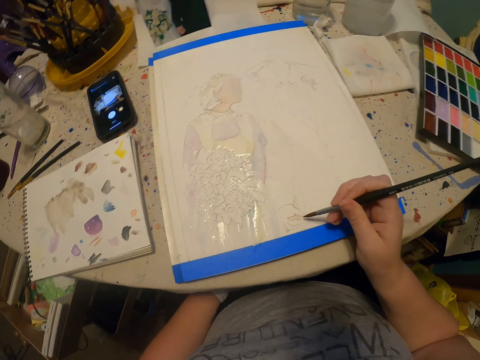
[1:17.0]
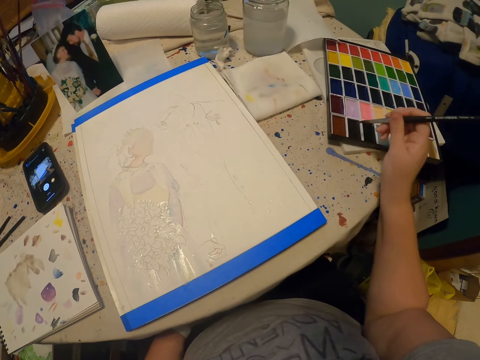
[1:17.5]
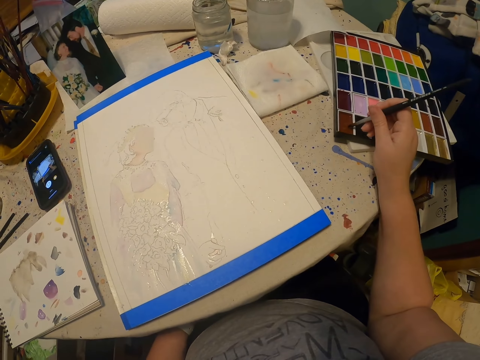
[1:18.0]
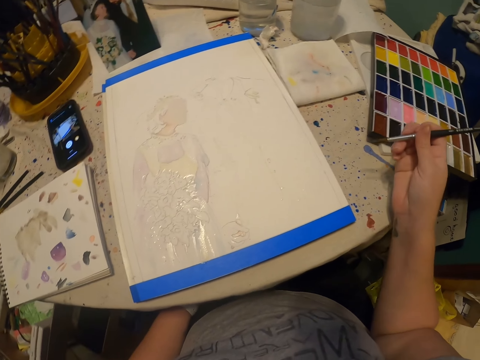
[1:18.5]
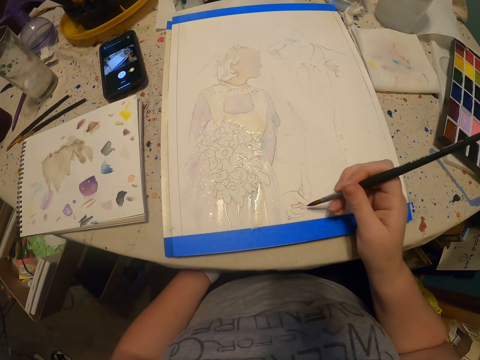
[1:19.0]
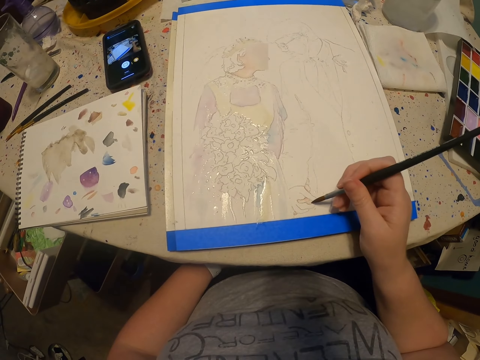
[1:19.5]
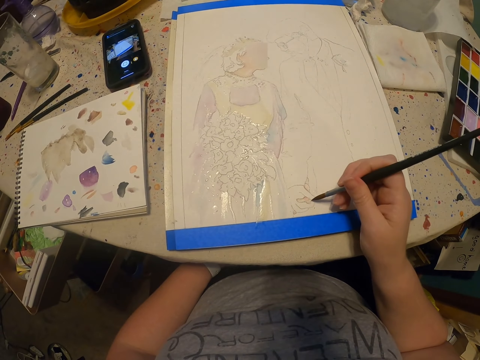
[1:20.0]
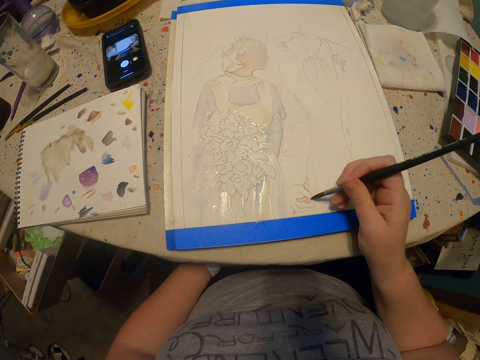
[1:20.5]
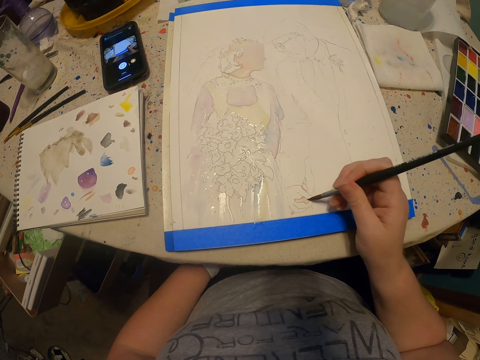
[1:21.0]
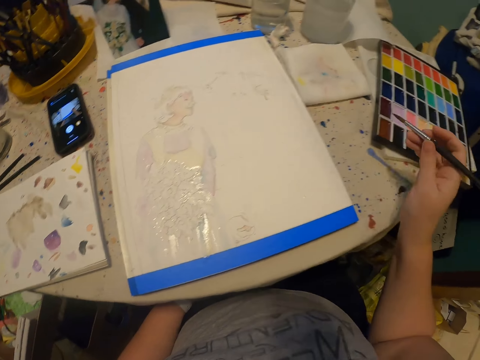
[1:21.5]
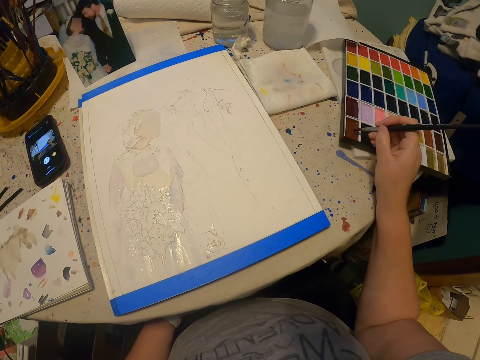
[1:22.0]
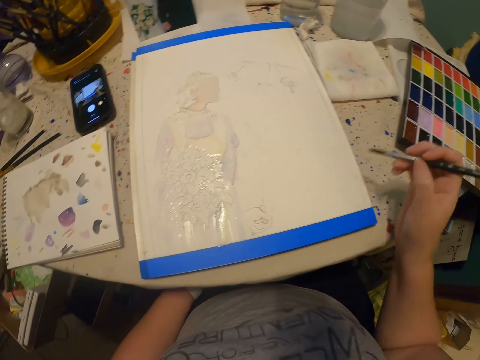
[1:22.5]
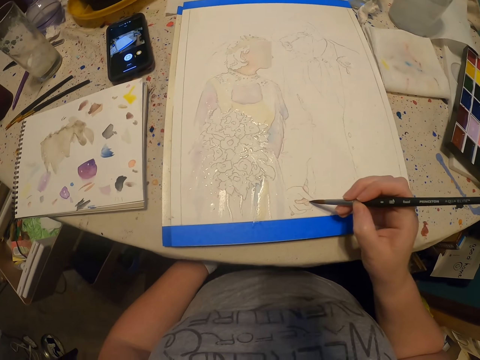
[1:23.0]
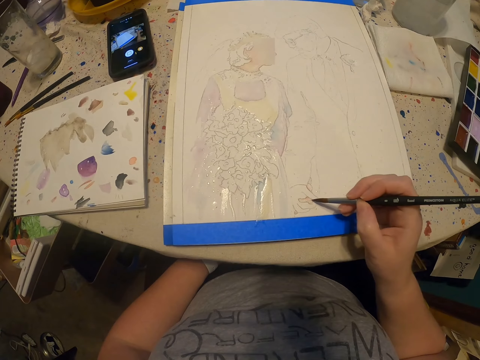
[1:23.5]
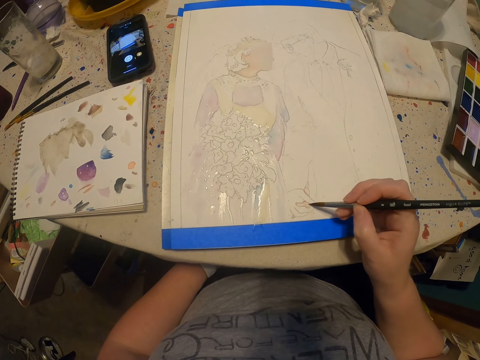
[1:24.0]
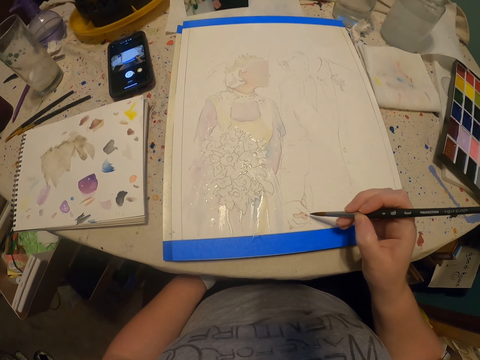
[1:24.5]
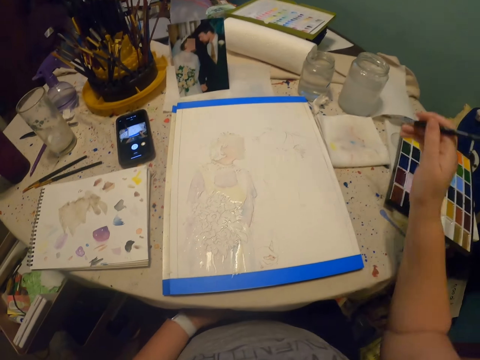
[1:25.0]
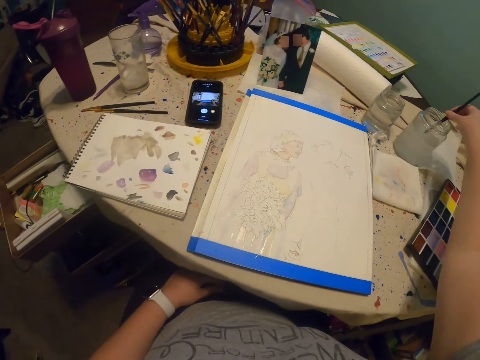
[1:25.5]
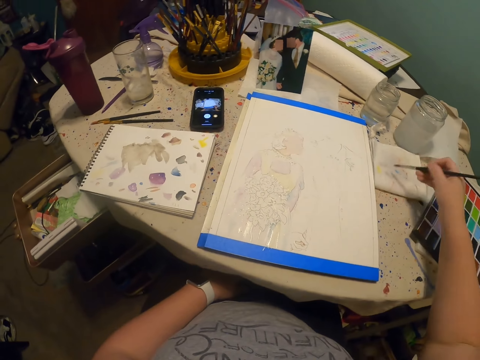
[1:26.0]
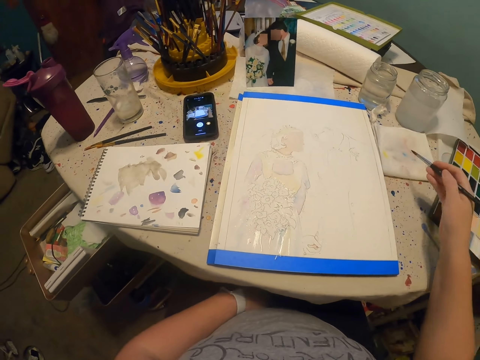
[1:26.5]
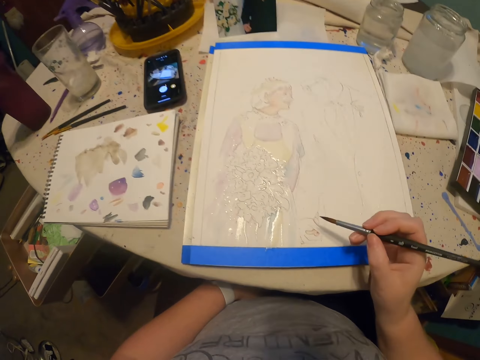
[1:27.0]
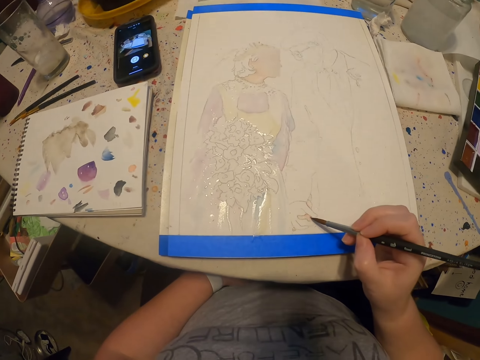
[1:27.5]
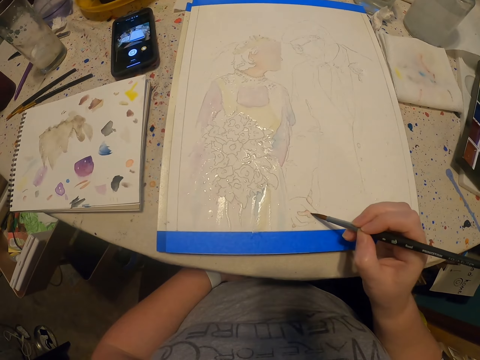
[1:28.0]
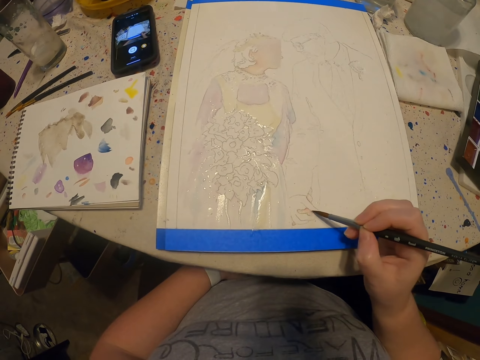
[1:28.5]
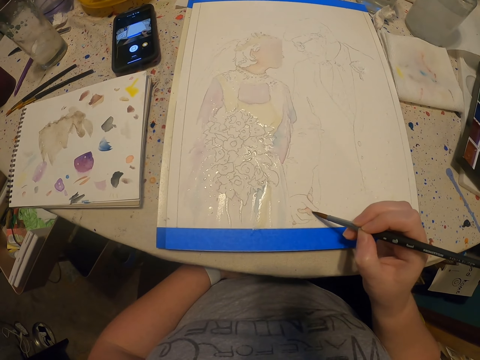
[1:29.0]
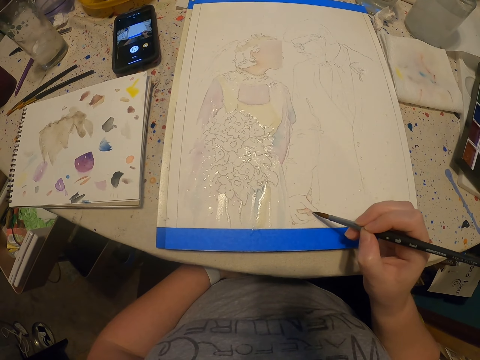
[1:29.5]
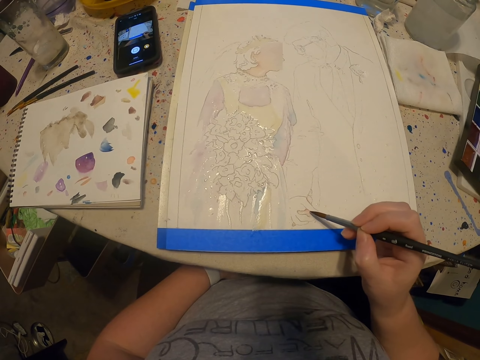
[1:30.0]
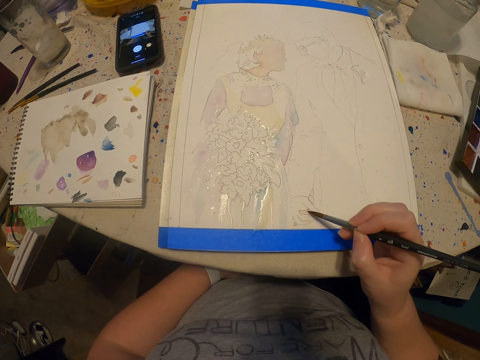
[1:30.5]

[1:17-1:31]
The camera wearer rubs the paint brush on the paint. They paint with the paint brush. They rub the paint brush on the paint. They paint the drawing with the paint brush. They dip the paint brush in water. They rub the paint brush on the paper. They paint the drawing with the paint brush.

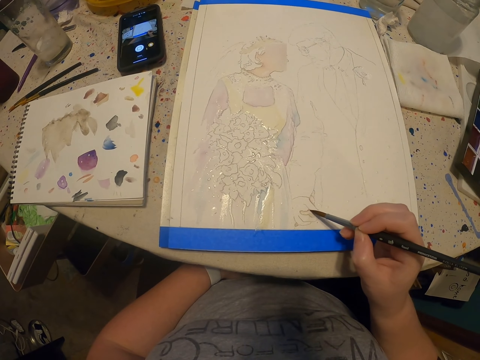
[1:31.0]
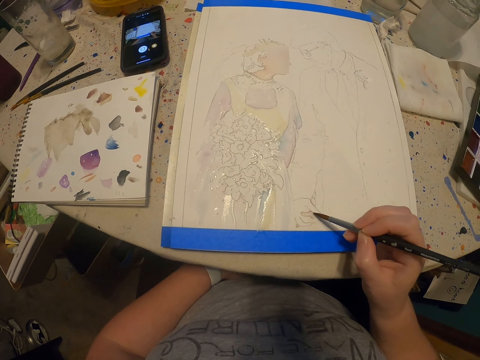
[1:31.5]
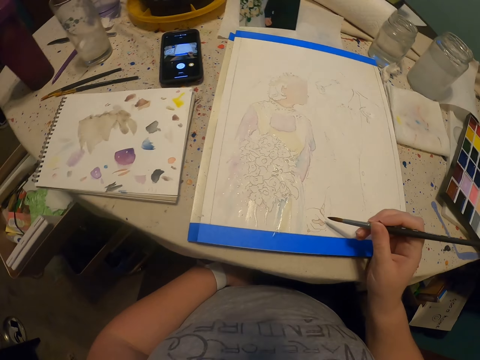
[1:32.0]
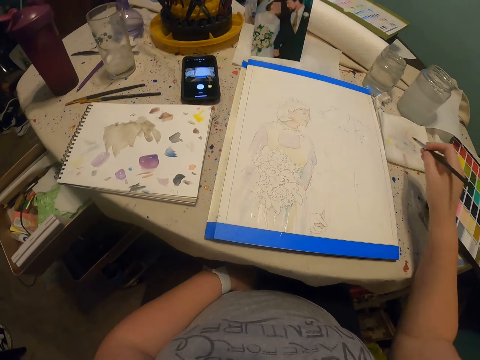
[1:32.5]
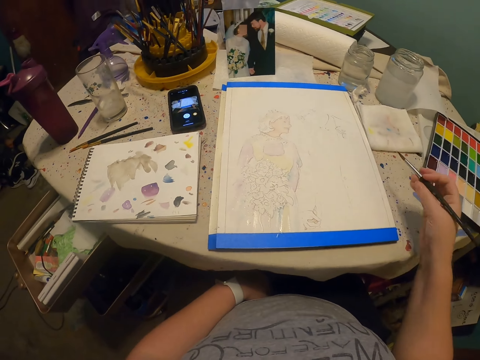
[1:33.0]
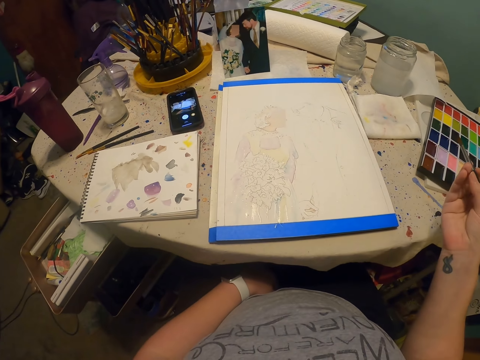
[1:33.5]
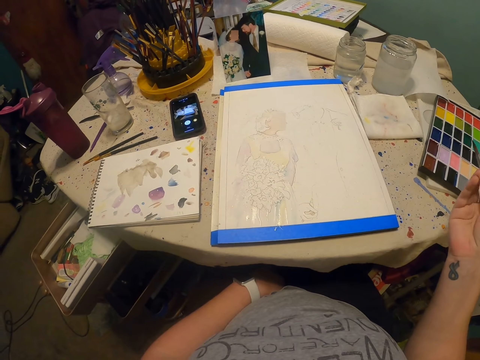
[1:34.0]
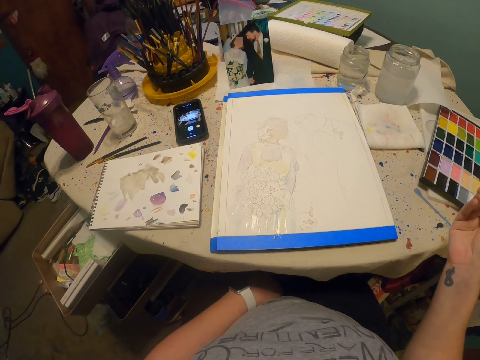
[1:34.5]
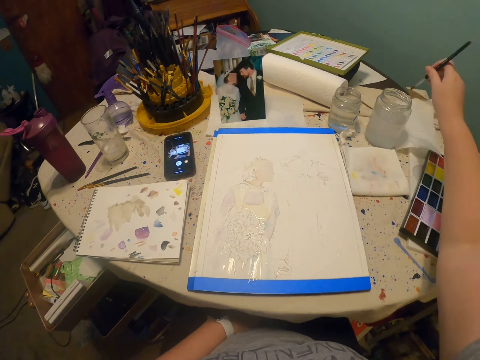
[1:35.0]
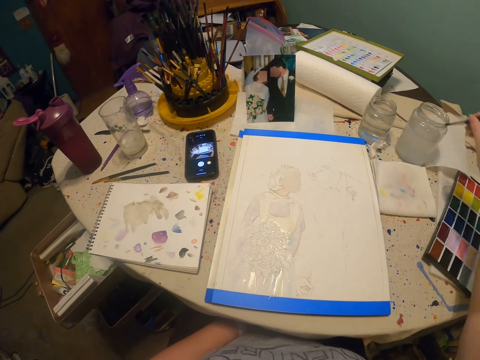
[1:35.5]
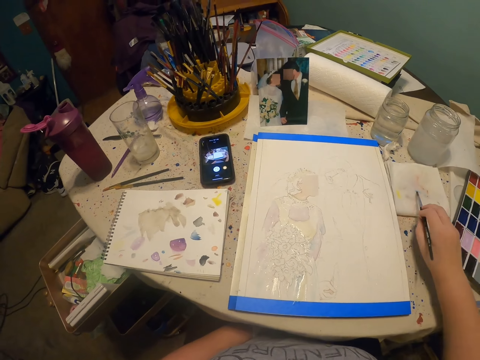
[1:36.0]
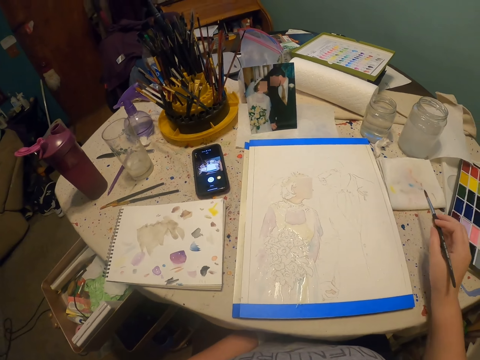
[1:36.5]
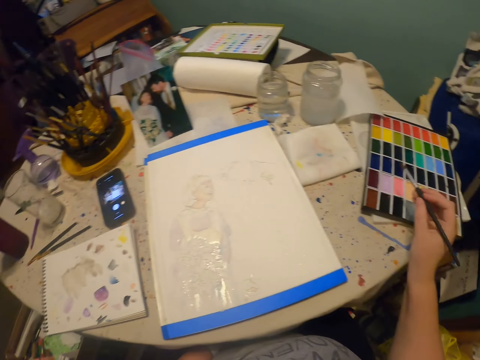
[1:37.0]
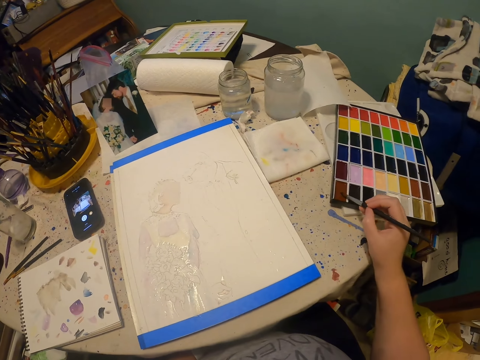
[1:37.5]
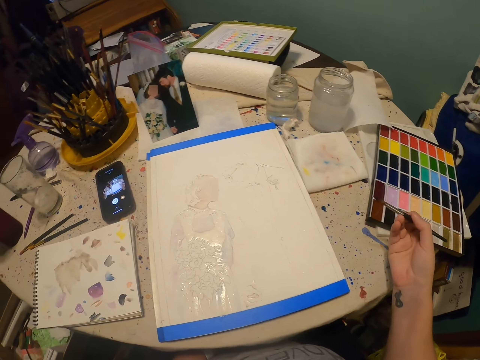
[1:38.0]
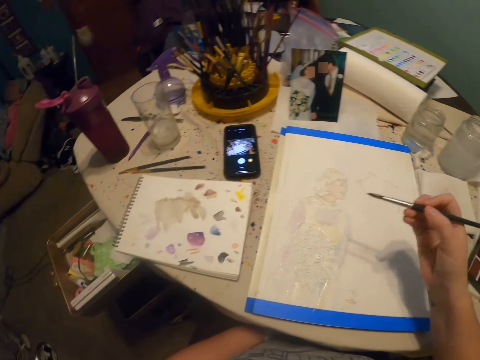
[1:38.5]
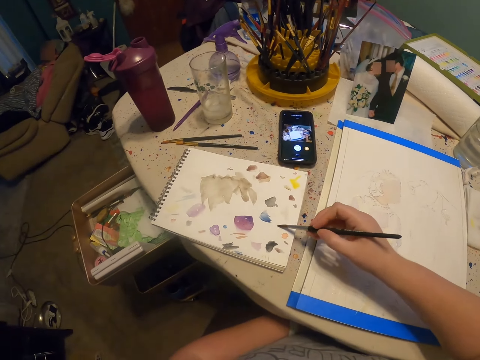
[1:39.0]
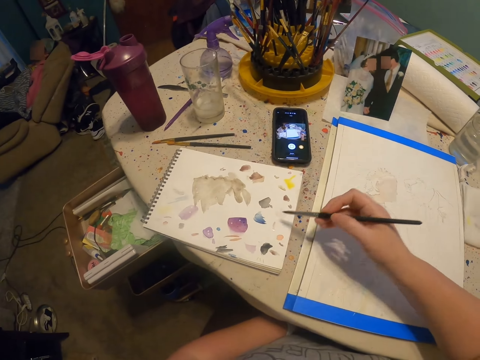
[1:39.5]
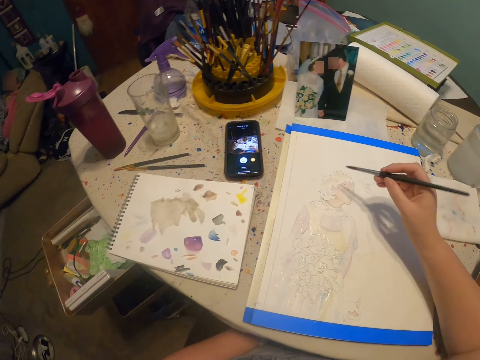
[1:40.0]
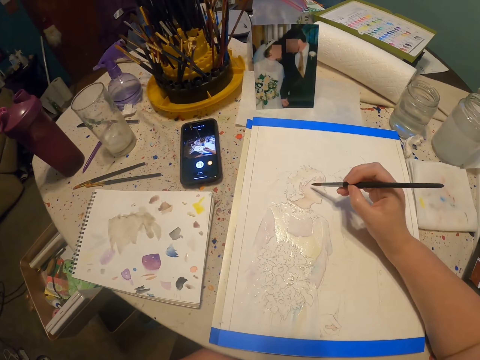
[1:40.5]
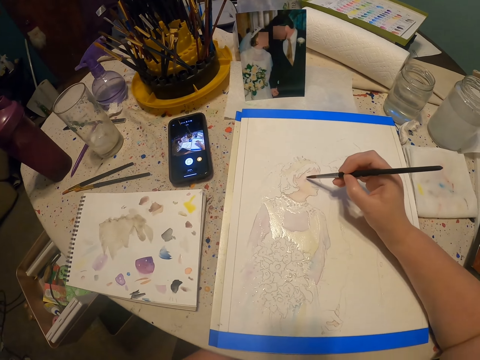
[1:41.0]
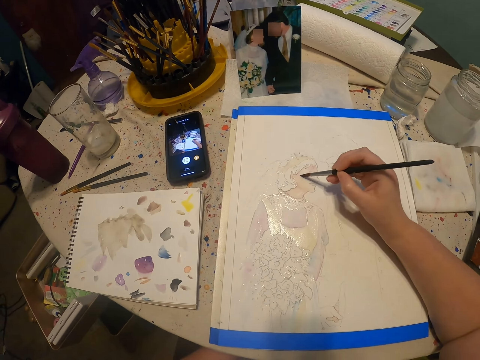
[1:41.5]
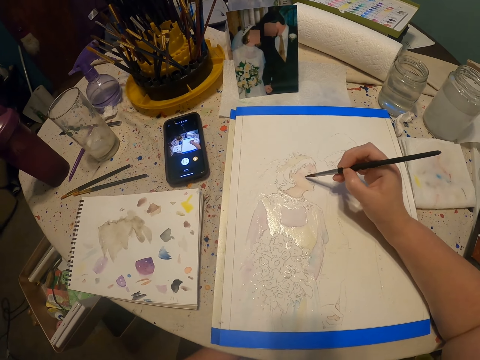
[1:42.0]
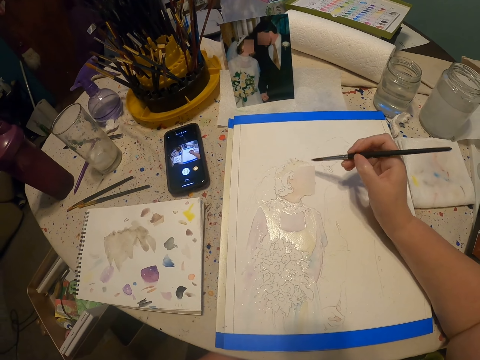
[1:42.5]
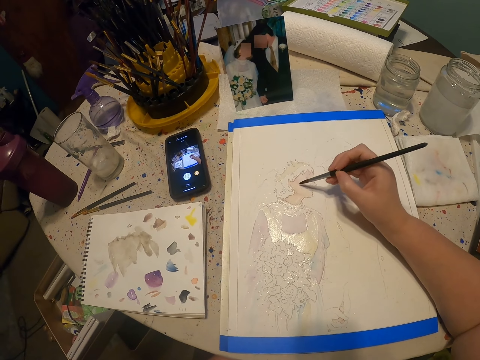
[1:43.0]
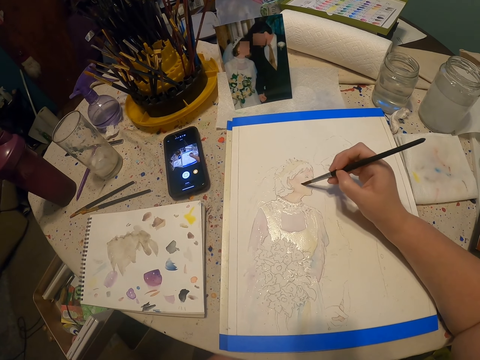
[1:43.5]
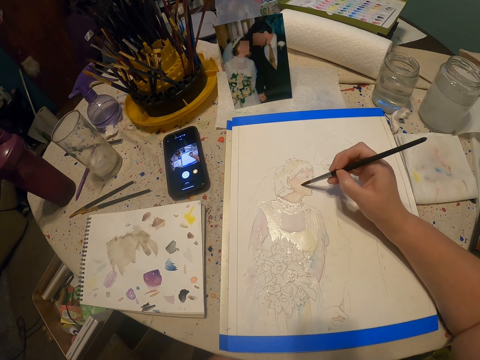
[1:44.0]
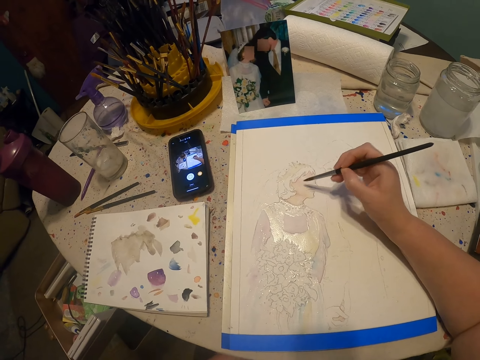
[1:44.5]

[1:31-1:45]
The camera wearer rubs the paint brush on the paper. They look at the paper. They dip the paint brush in water. They rub the paint brush on the paper. They rub the paint brush on the paint. They rub the paint brush on the book. They paint the drawing with the paint brush.
